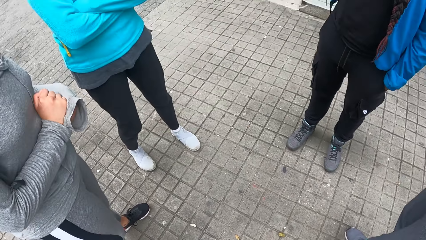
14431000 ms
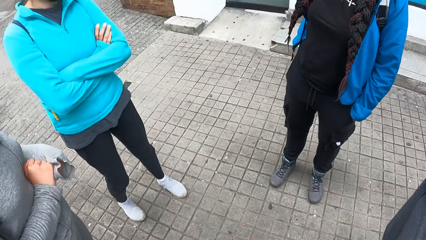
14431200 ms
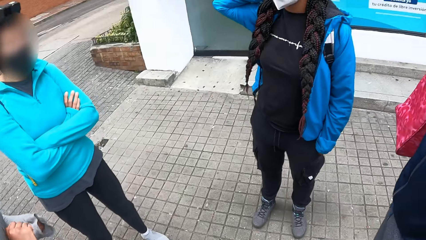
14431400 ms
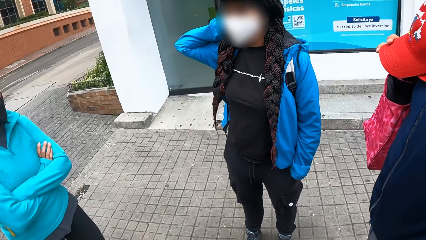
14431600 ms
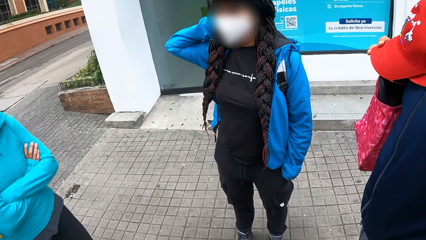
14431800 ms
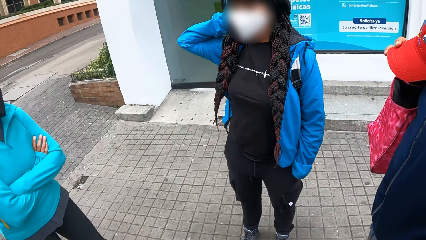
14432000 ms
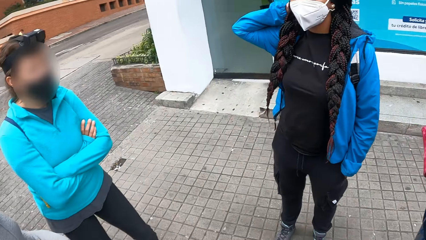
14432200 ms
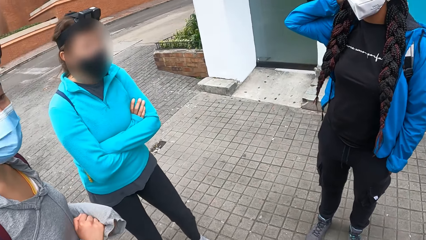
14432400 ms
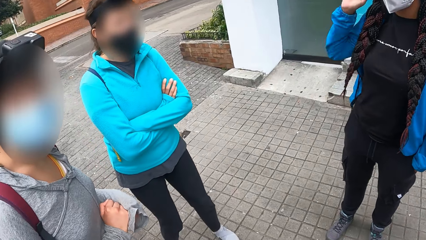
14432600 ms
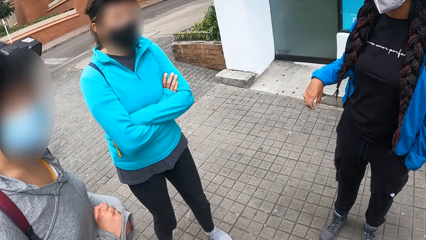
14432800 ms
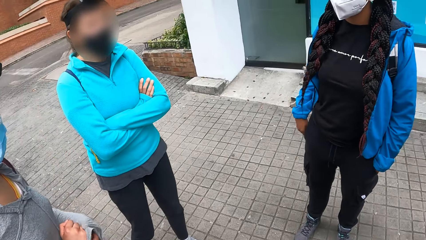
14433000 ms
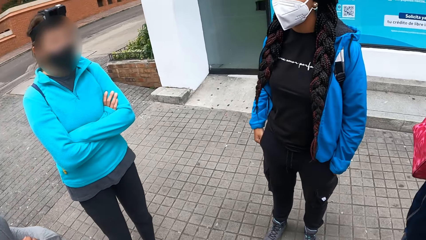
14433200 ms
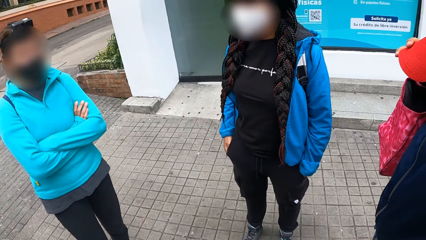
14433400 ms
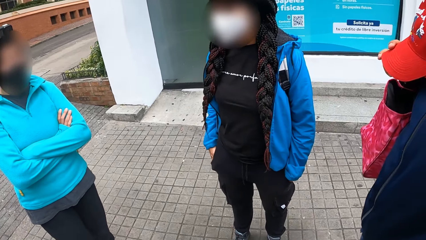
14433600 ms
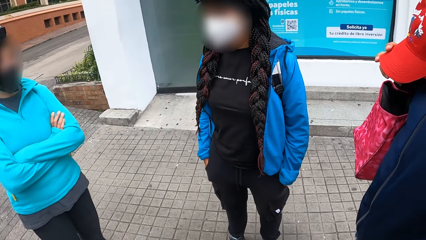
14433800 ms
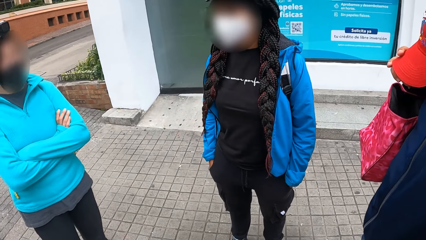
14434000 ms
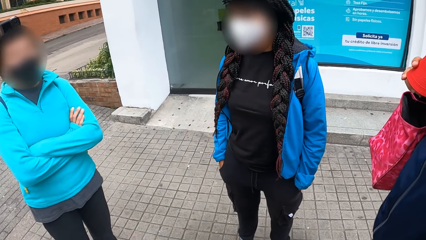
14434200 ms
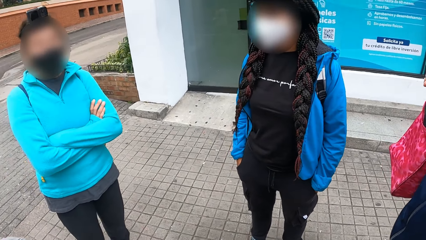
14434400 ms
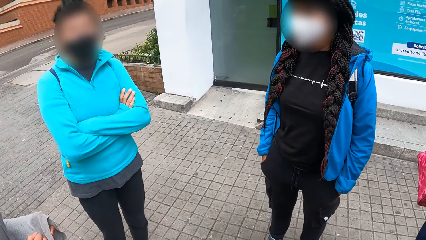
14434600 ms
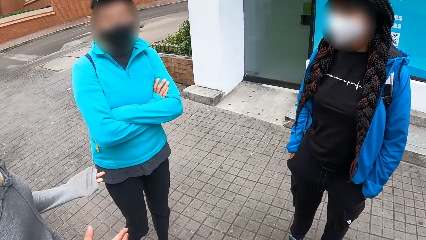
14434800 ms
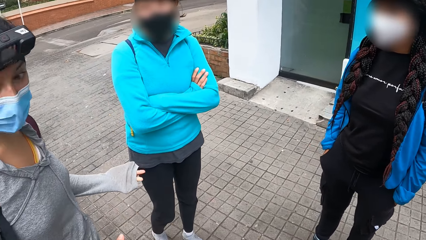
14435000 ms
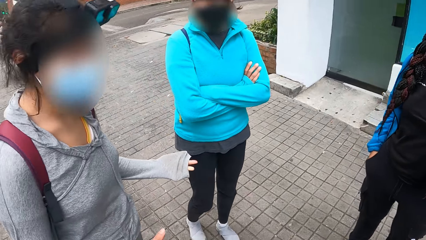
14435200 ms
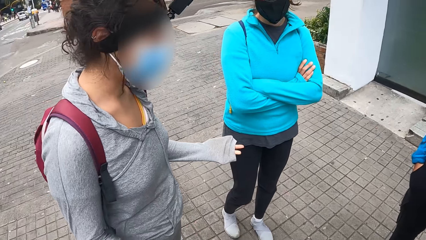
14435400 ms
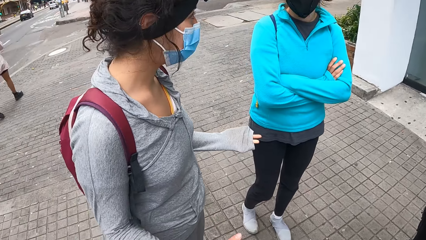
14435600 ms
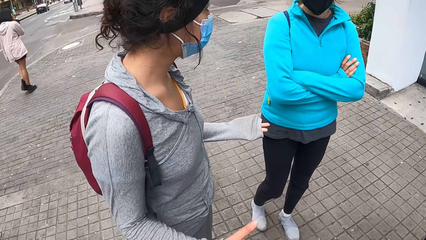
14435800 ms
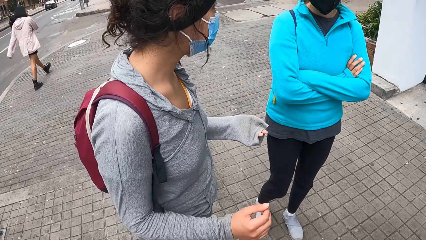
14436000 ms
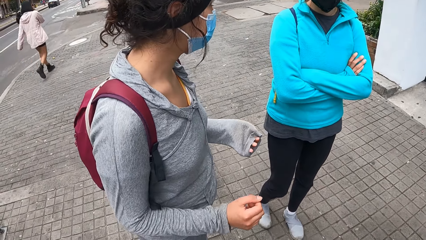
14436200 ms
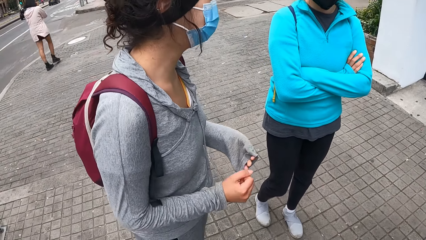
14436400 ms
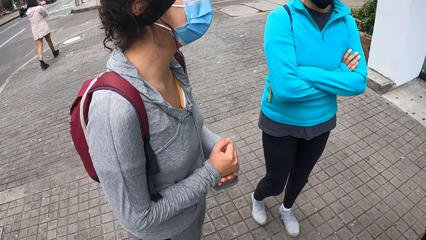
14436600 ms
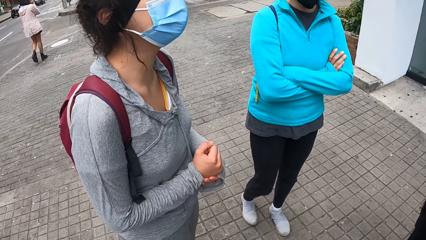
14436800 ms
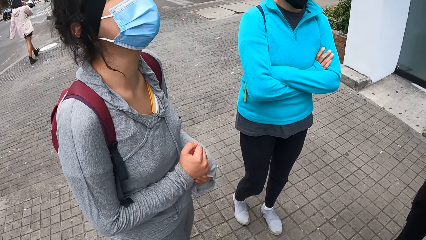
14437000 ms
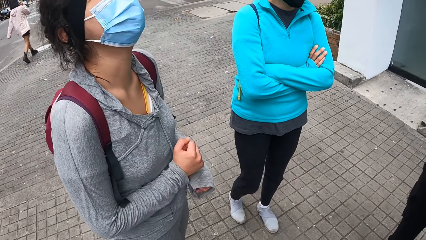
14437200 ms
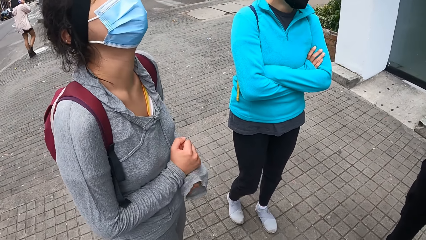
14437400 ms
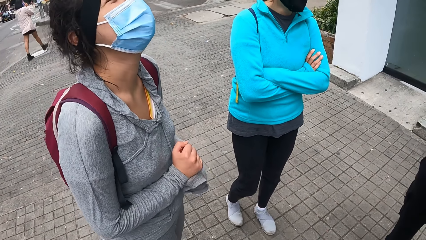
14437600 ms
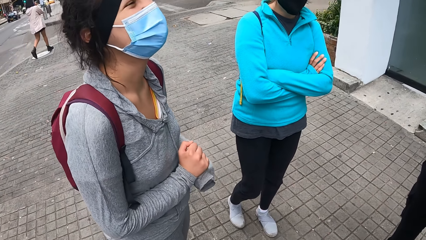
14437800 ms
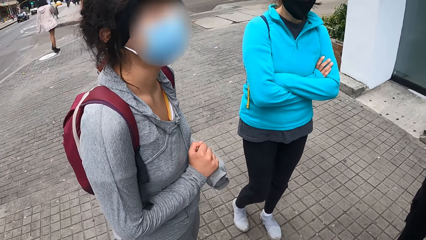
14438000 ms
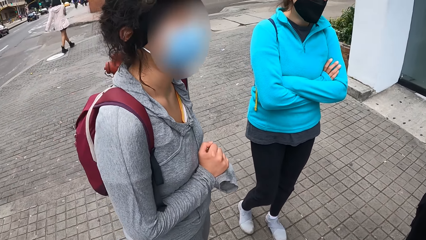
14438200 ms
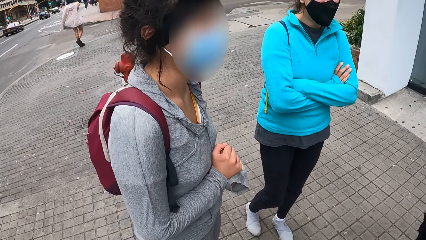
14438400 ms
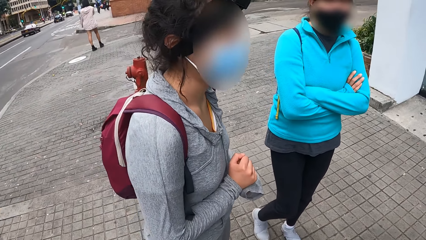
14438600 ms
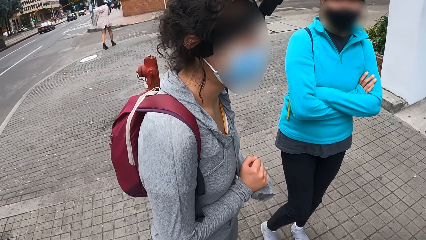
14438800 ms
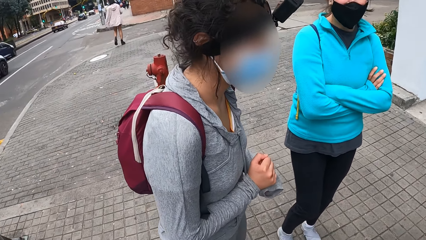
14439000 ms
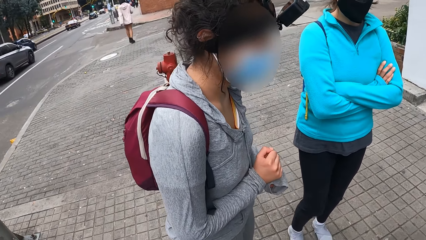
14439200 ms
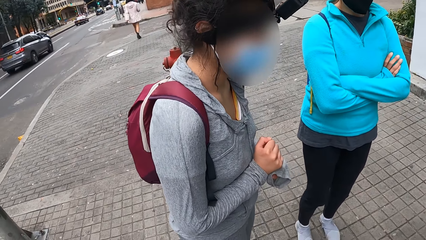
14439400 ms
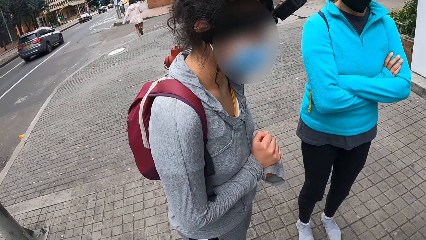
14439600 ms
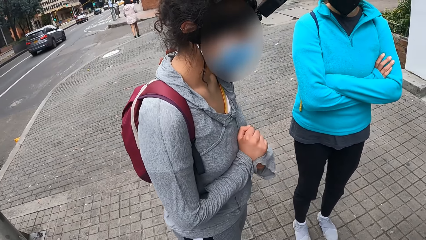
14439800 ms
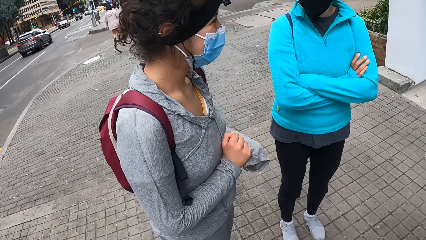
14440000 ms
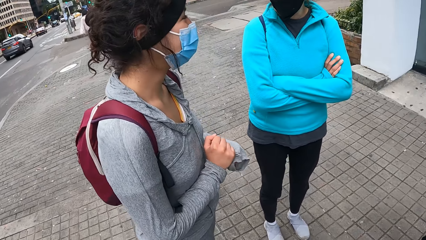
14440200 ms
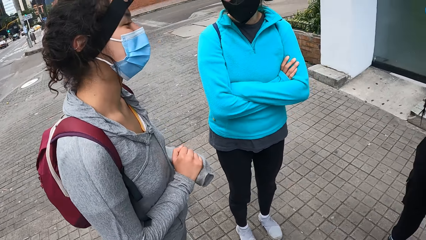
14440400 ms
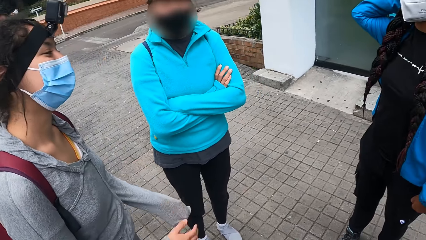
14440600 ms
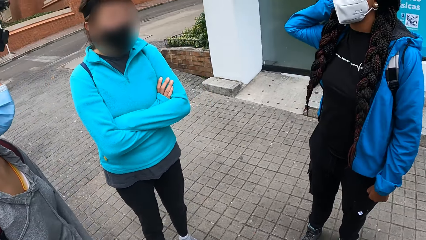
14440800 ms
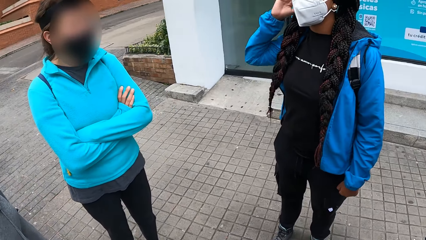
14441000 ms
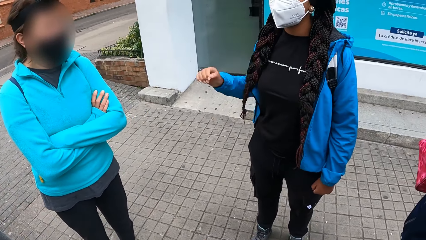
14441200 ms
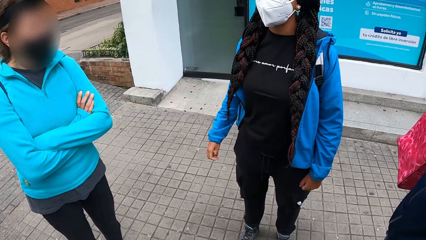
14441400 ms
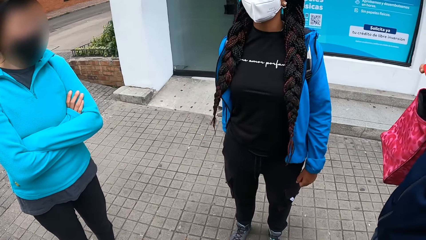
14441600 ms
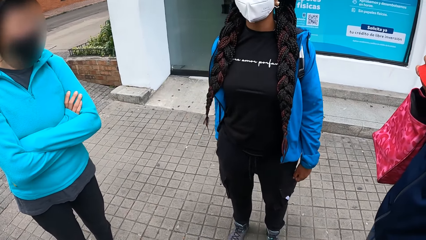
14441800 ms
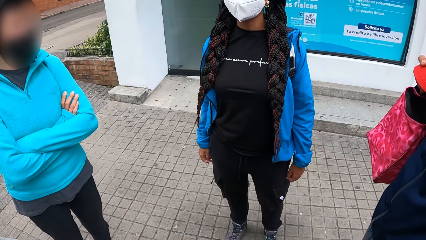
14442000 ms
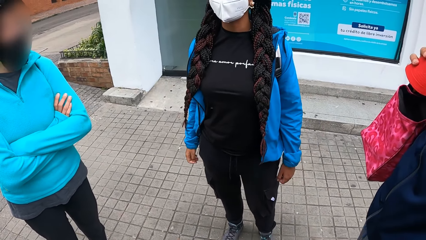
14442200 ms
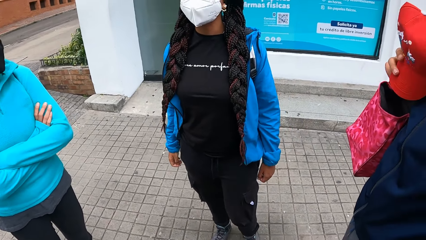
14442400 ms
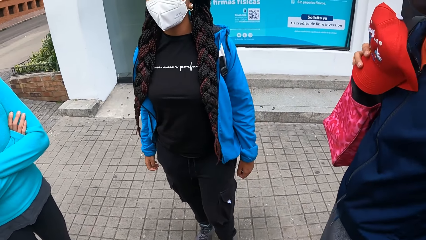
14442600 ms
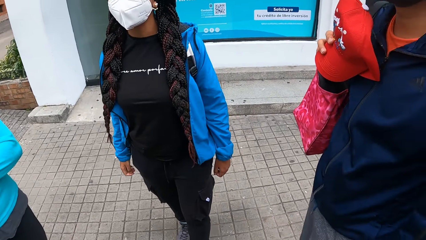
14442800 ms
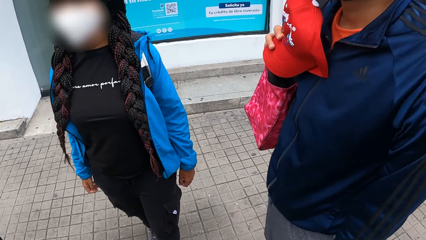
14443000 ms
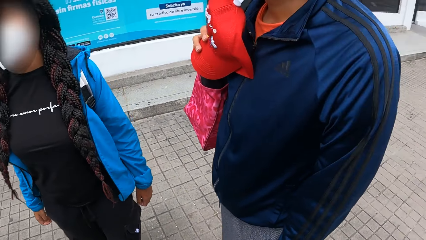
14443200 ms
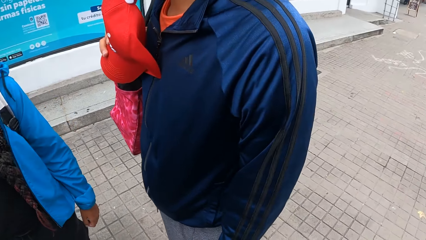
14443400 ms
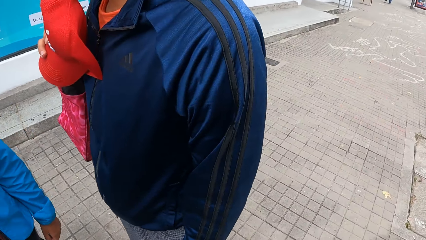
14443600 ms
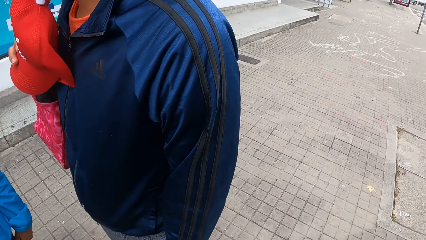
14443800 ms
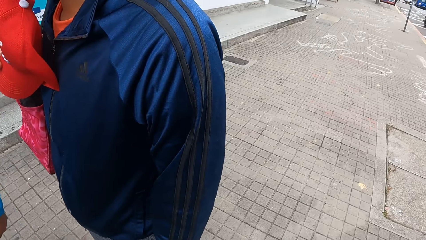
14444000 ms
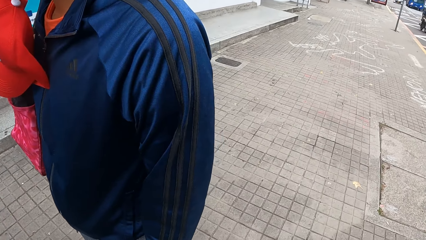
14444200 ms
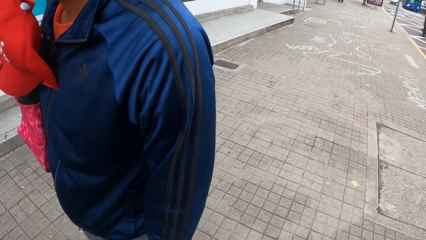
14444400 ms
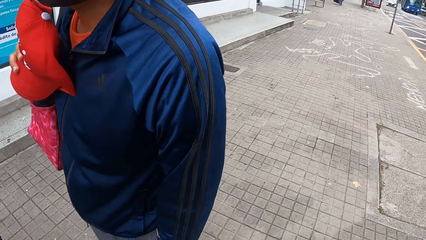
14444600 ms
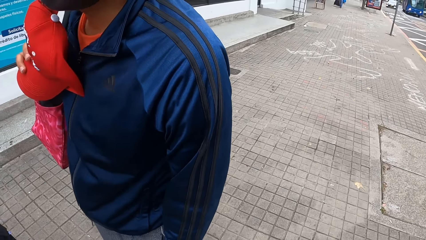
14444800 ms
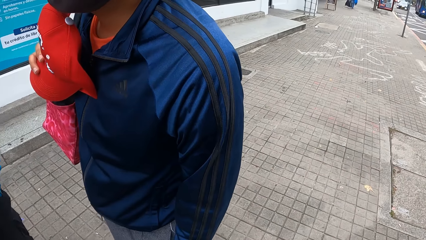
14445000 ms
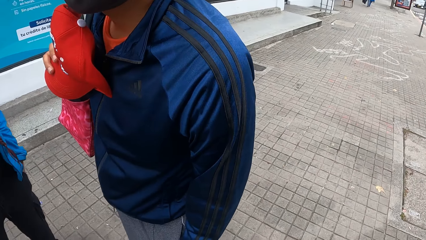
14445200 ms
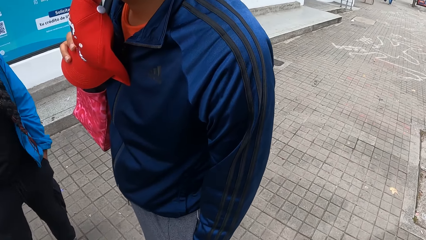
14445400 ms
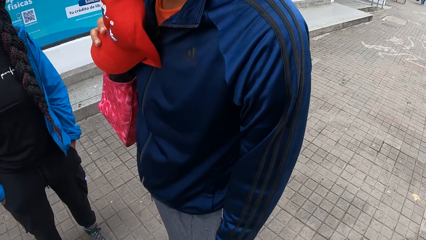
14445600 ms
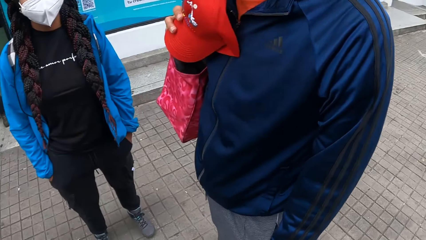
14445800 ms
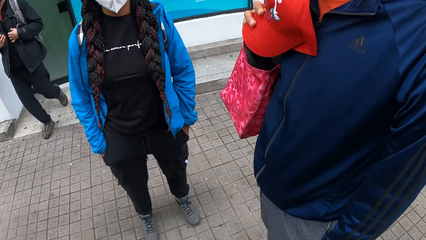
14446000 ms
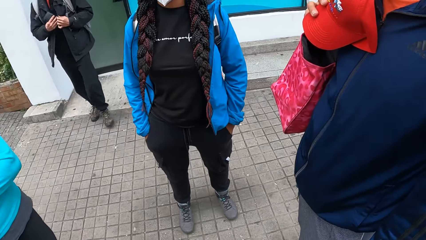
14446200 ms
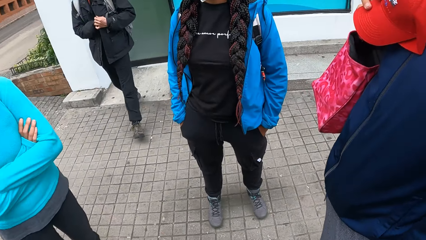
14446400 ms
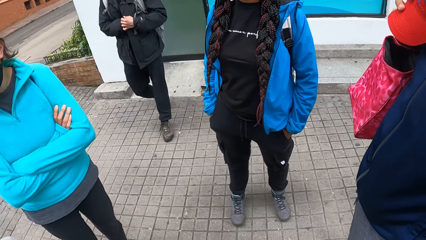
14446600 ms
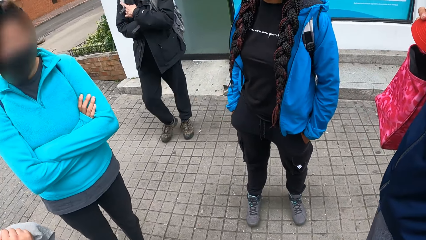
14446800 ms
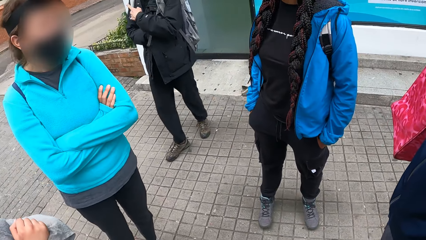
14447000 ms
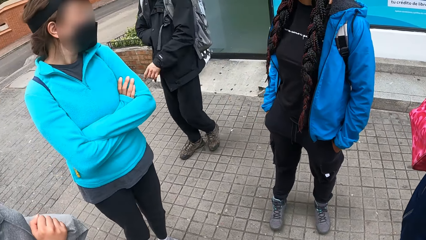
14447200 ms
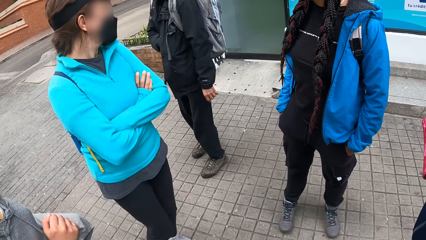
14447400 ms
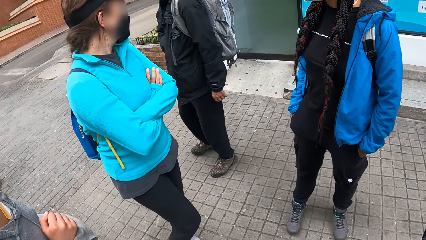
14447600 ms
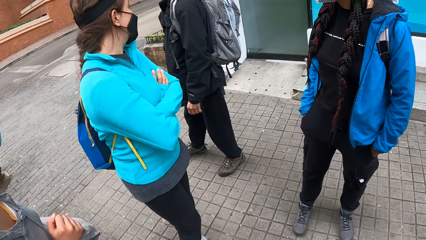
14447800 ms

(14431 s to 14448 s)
The camera wearer looks around. A lady lowers a hand and puts a hand in the pocket. The camera wearer looks around. Another lady touches the other hand. A third lady lowers a hand. A man holds the red cap in his right hand. The camera wearer looks around. The man walks outside the building and walks around.
